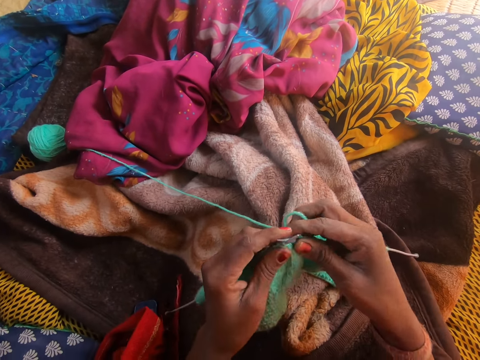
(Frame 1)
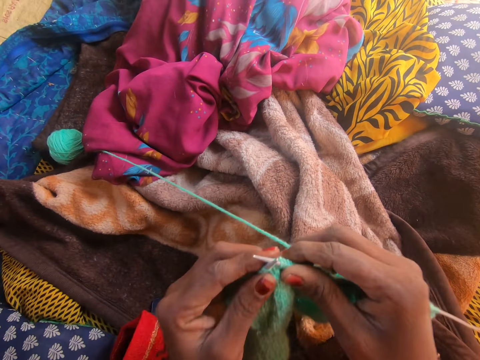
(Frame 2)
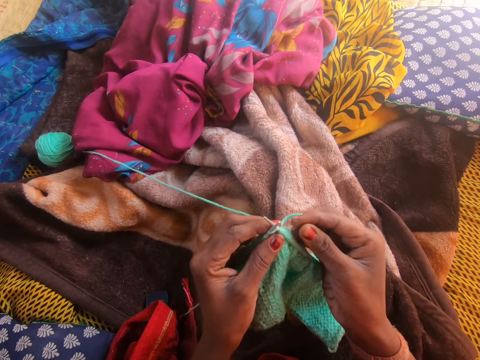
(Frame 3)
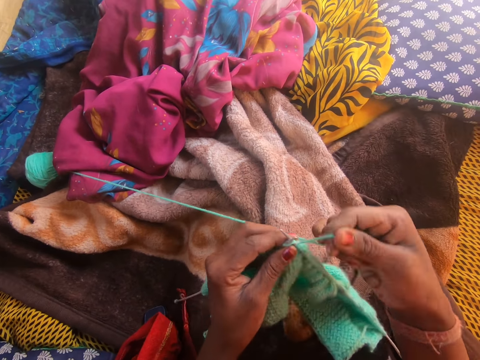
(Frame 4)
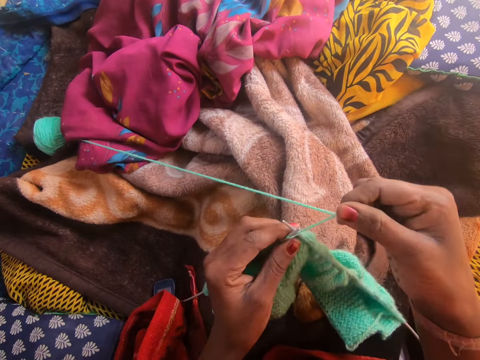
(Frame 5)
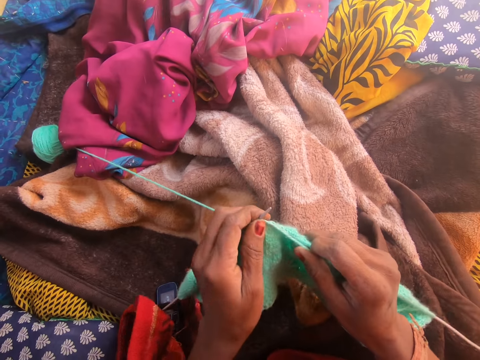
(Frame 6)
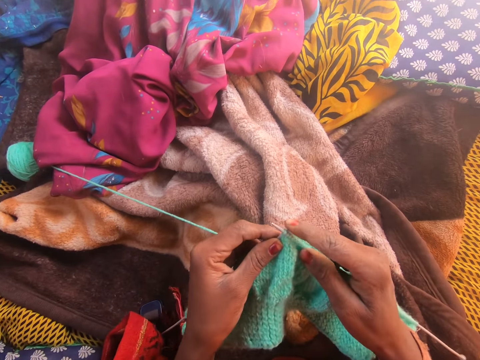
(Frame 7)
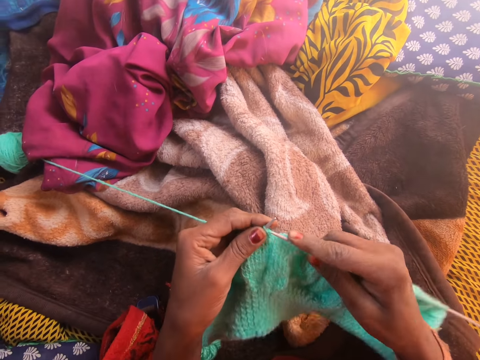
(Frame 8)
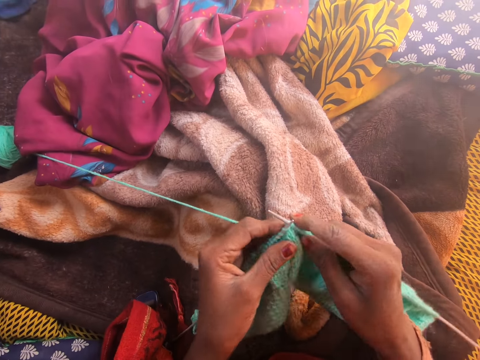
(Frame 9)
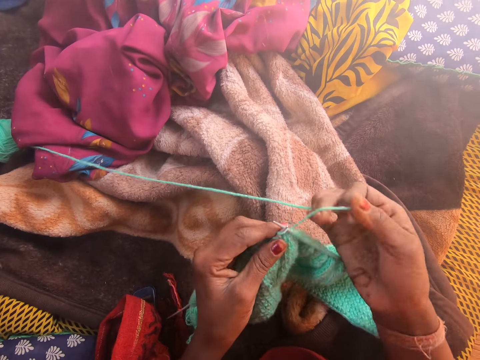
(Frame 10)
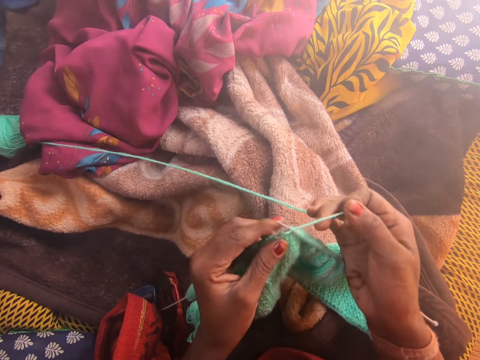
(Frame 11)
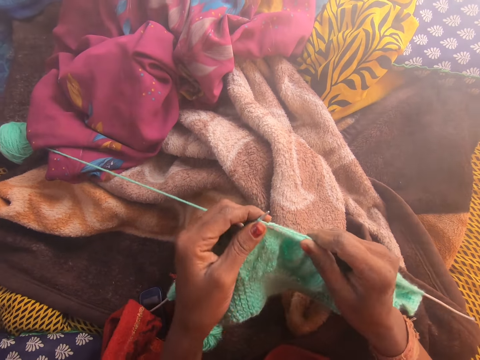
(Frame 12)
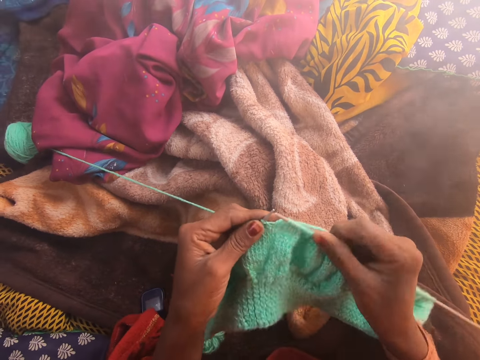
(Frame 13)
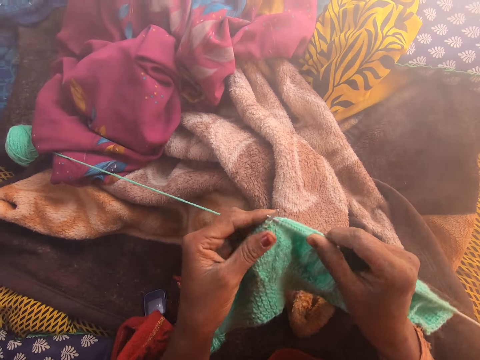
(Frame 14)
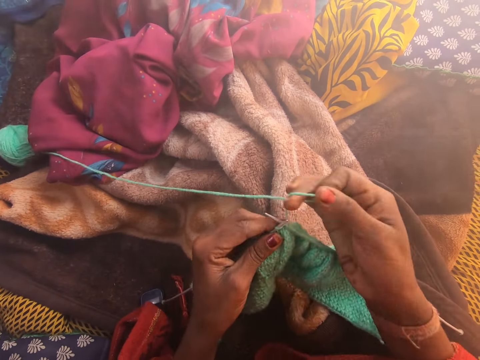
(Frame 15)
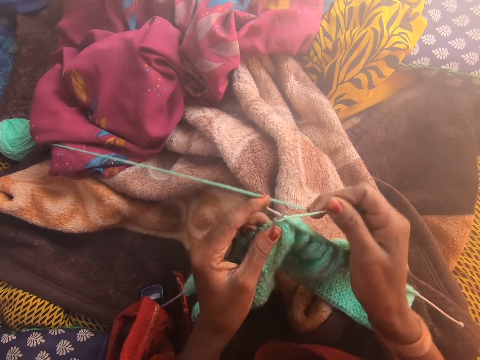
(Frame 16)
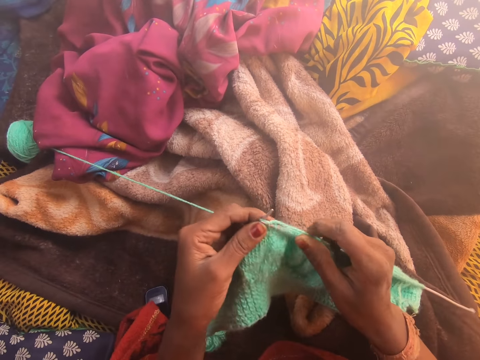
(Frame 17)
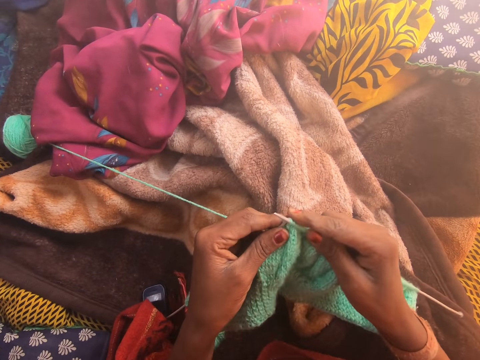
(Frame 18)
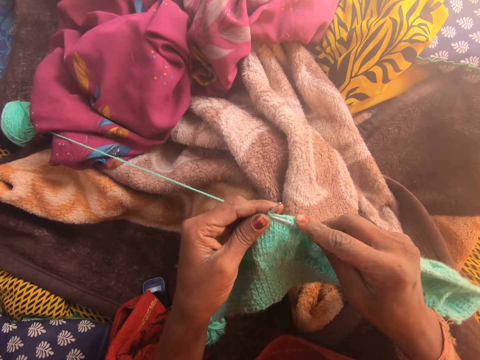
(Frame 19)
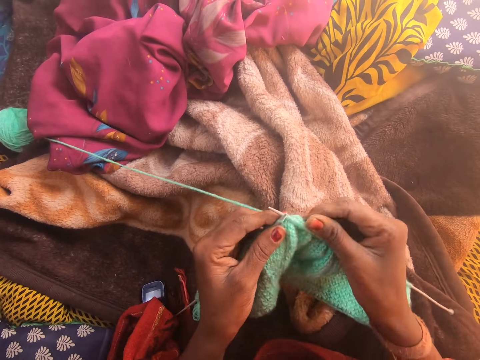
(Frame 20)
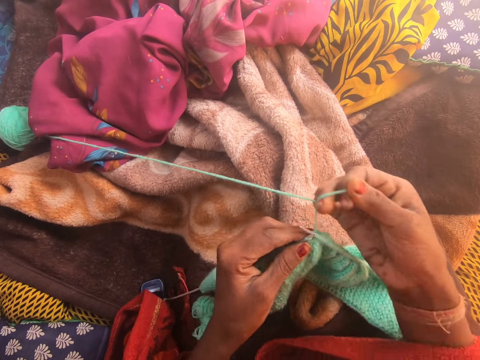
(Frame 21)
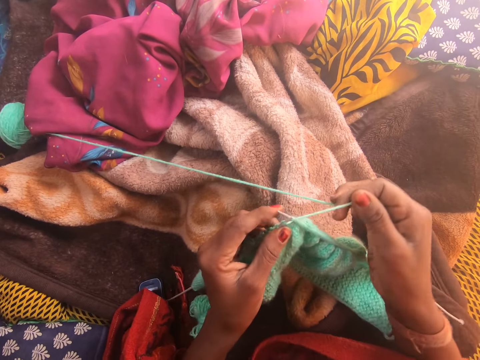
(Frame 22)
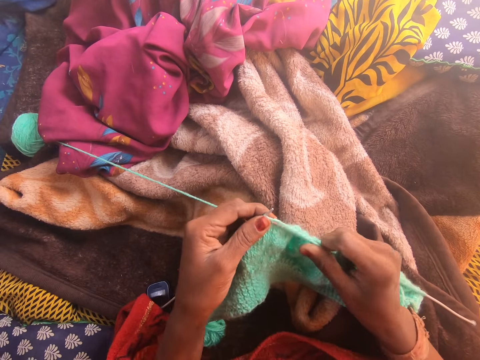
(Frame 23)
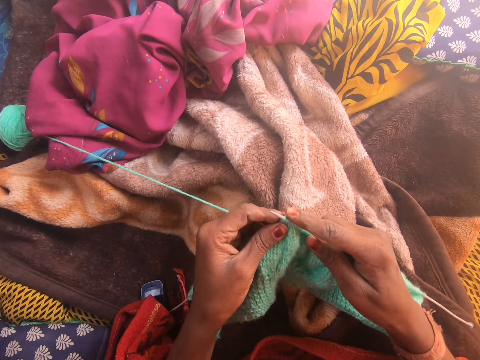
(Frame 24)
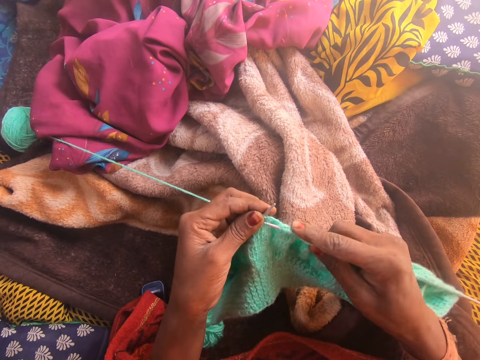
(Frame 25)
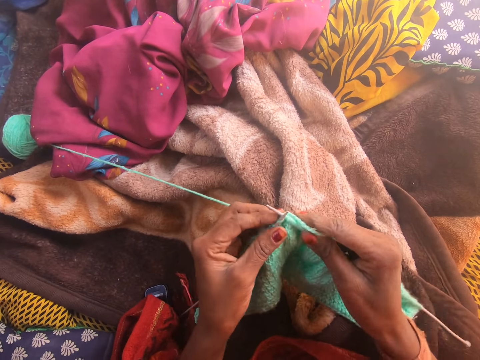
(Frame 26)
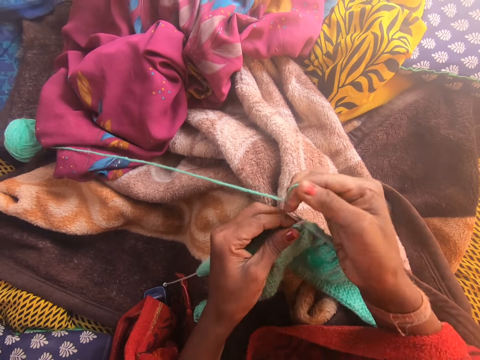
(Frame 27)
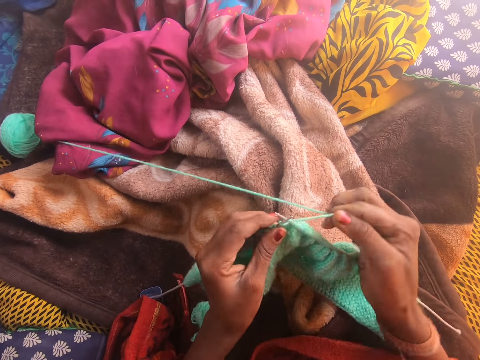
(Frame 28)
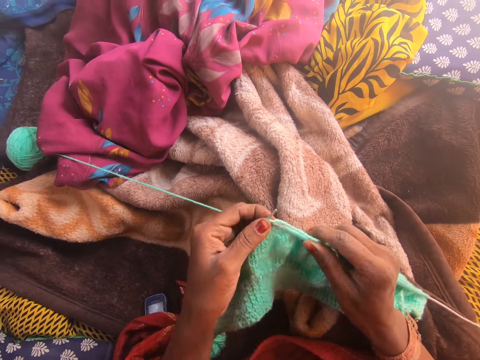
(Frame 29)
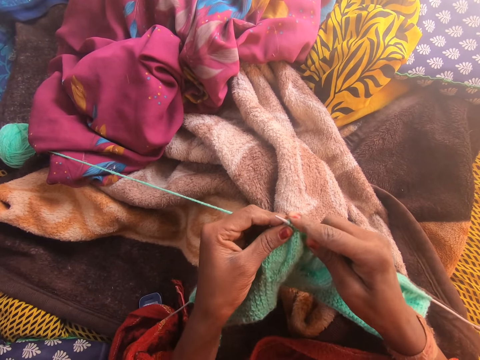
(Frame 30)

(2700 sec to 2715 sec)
The camera wearer holds the knitted yarn with both hands. She raises the knitted yarn toward her face with both hands. She drops her hands. She knits the yarn in the knitting needle with both hands.

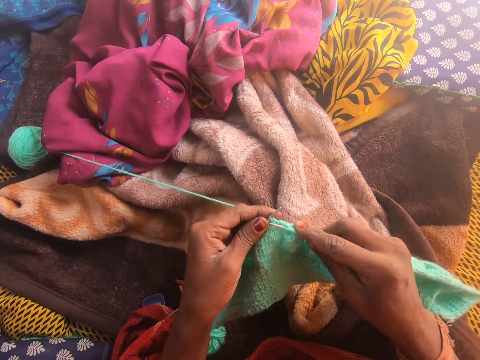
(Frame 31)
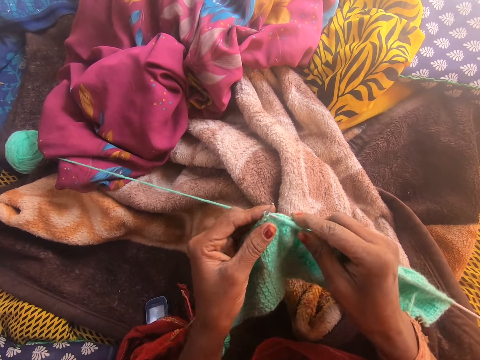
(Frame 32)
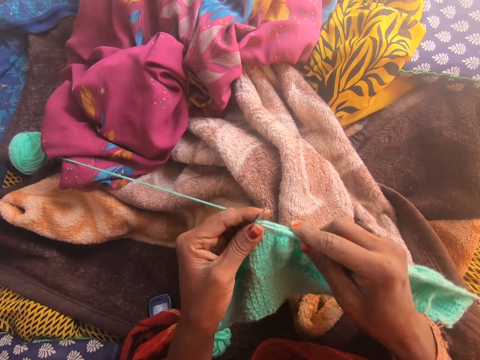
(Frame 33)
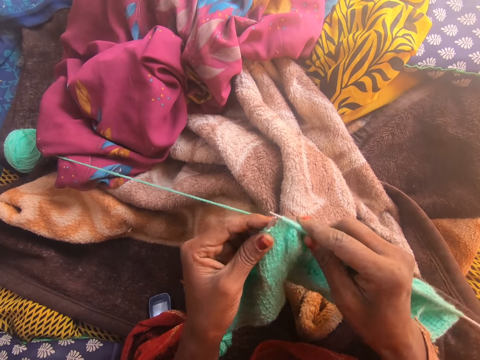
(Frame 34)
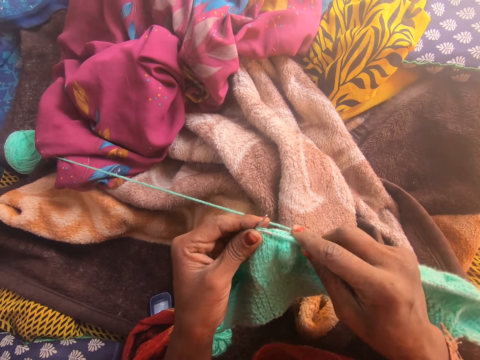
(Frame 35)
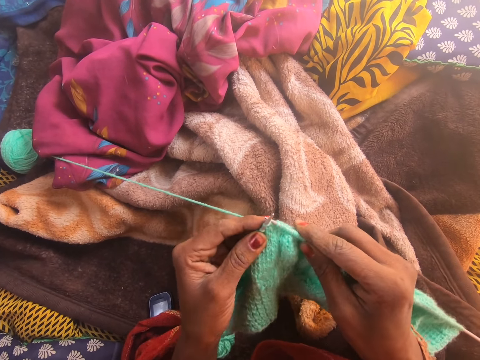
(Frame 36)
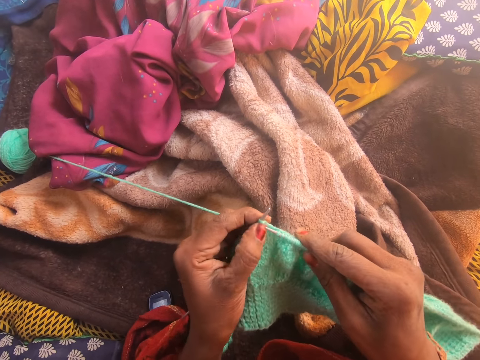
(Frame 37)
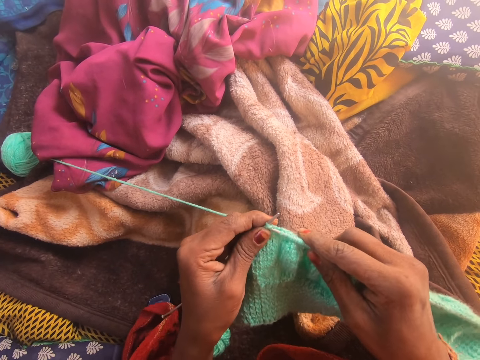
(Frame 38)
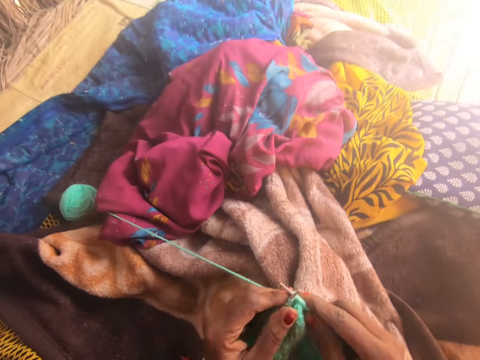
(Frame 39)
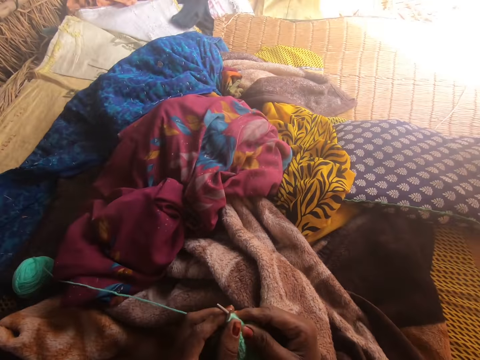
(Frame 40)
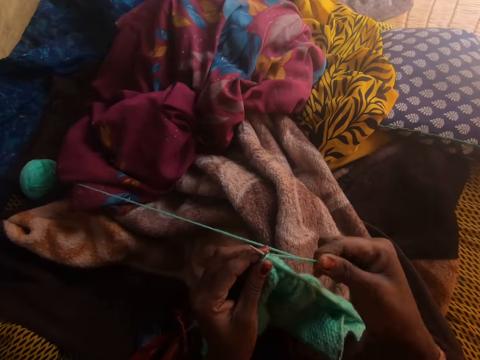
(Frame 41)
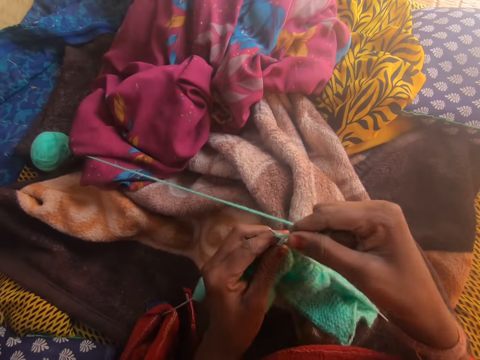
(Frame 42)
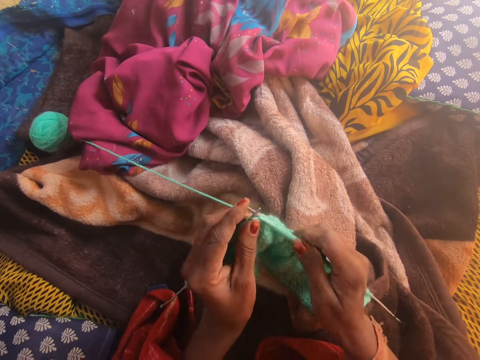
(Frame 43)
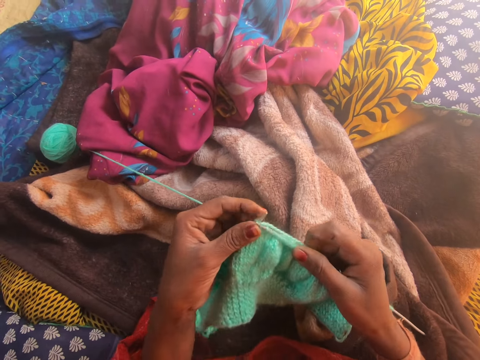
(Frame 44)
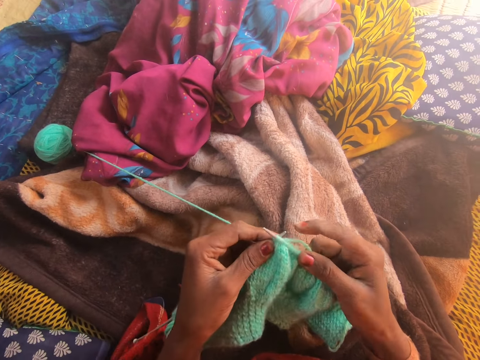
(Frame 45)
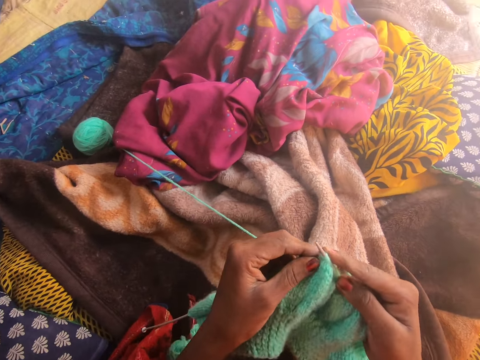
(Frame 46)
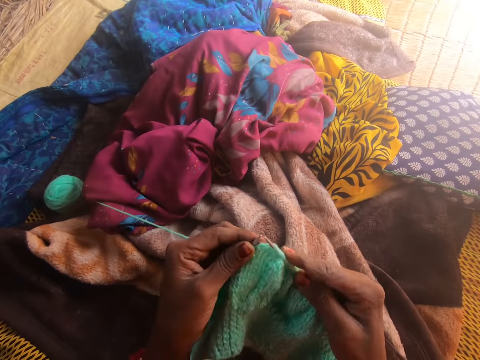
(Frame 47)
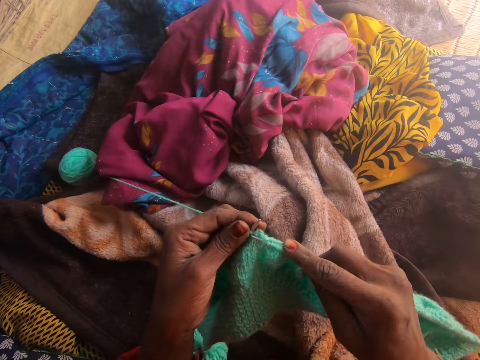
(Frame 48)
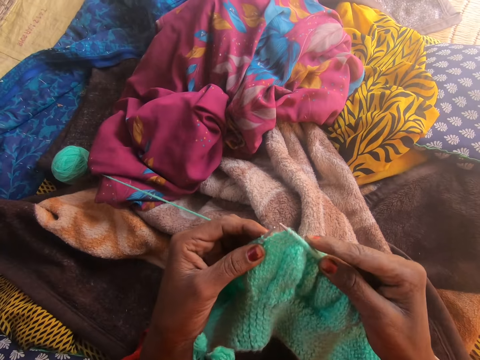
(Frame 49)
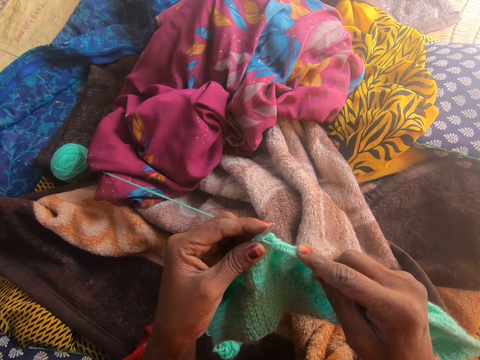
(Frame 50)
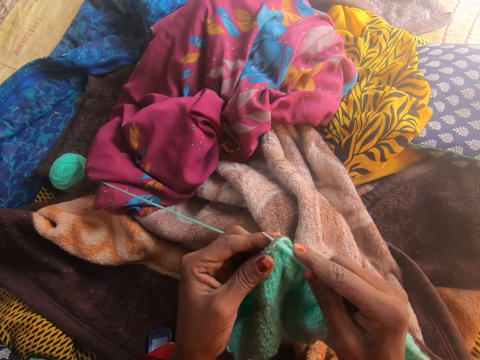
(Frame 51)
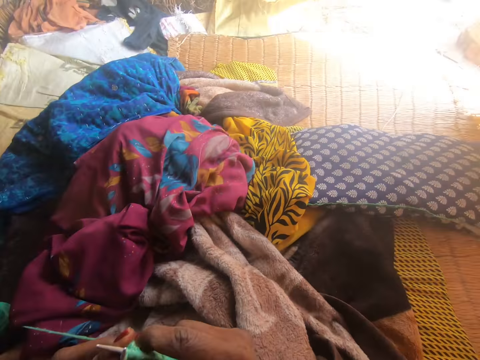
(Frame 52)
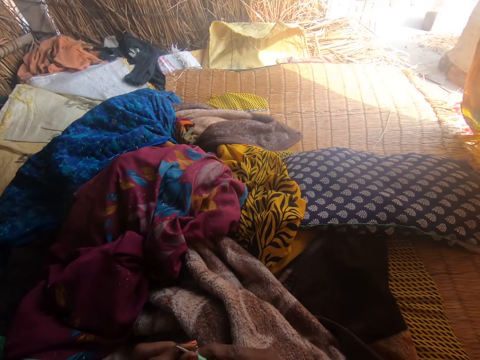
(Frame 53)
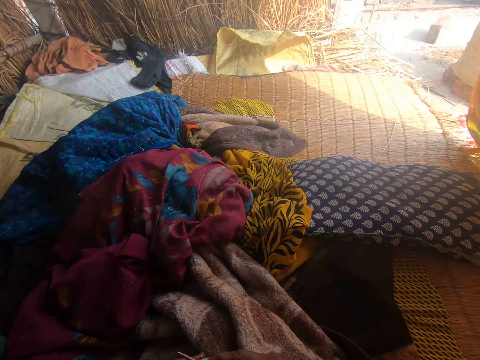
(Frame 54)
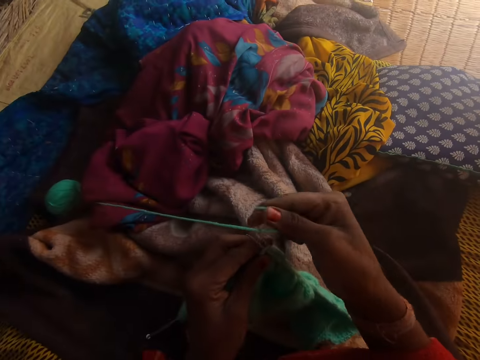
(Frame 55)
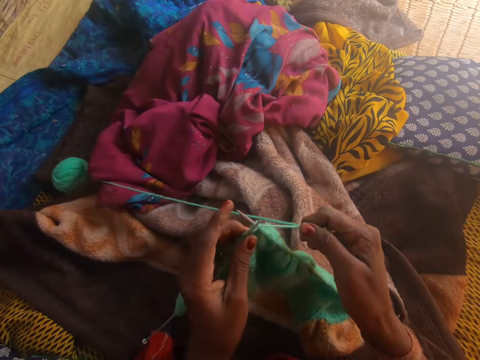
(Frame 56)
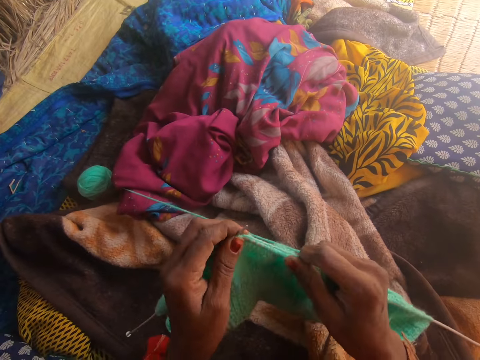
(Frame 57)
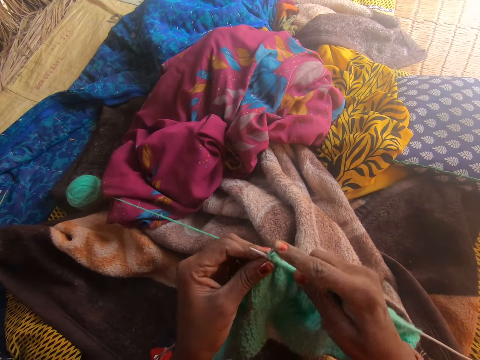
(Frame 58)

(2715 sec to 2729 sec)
The camera wearer looks forward. She looks down at the knitted yarn. She knits the yarn in the knitting needle with both hands. She looks forward. She looks down at the knitted yarn. She knits the yarn in the knitting needle with both hands.
